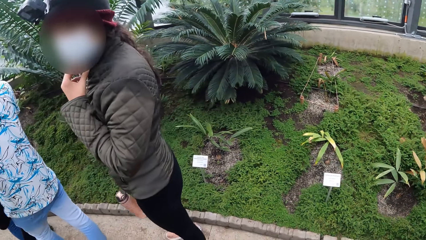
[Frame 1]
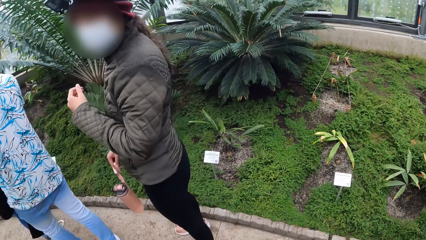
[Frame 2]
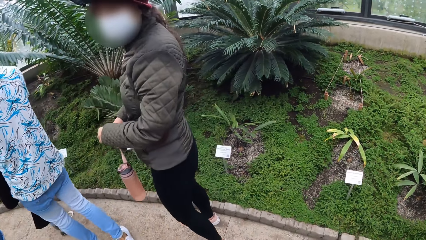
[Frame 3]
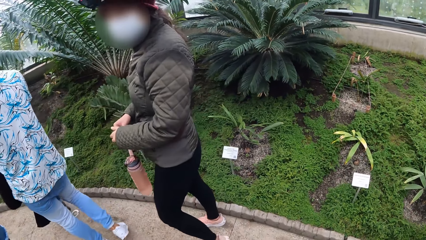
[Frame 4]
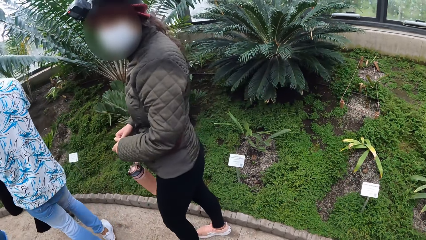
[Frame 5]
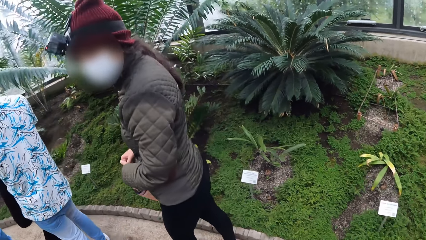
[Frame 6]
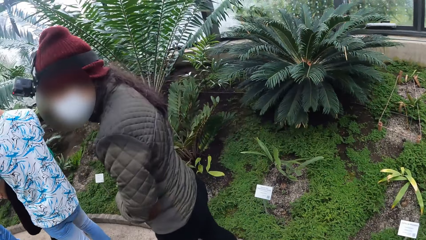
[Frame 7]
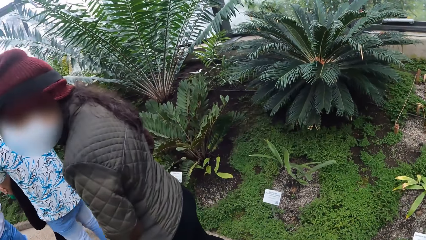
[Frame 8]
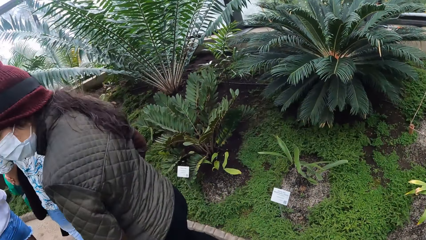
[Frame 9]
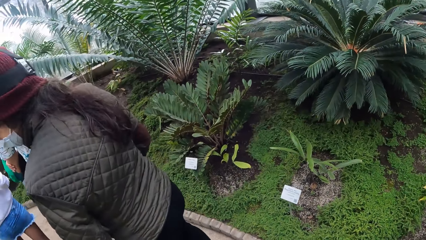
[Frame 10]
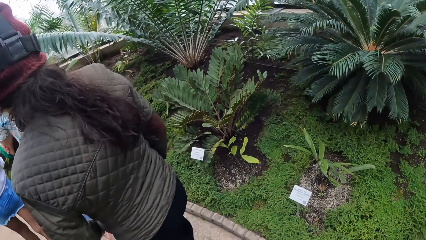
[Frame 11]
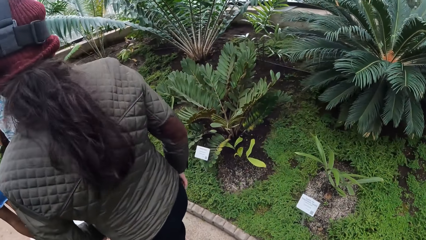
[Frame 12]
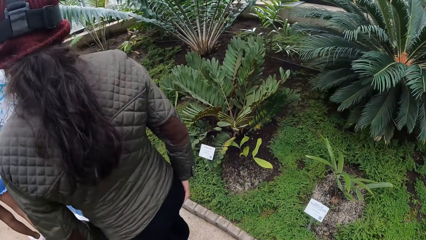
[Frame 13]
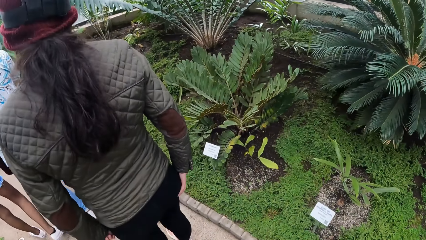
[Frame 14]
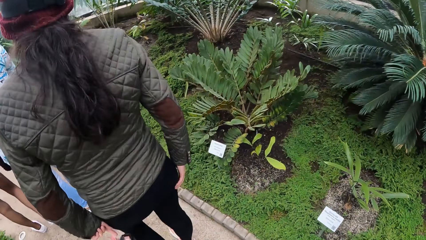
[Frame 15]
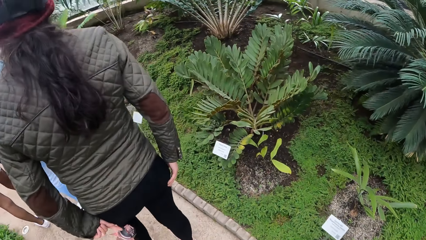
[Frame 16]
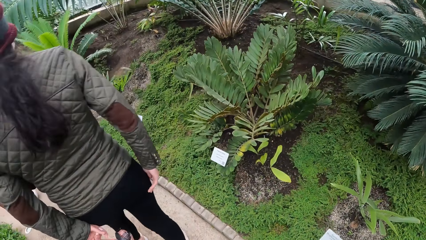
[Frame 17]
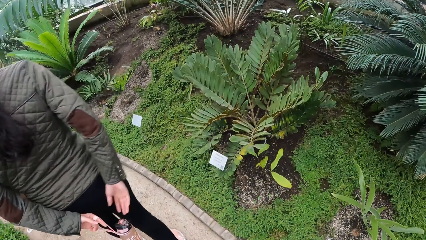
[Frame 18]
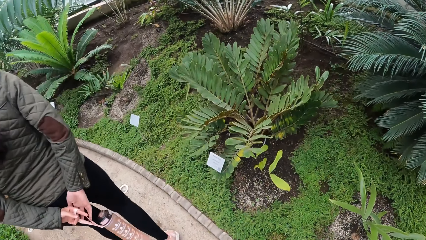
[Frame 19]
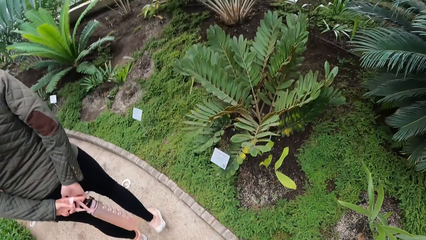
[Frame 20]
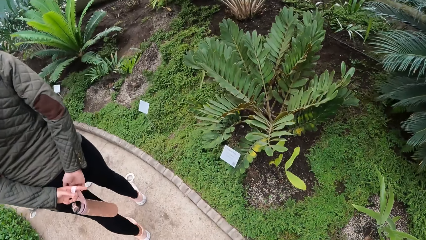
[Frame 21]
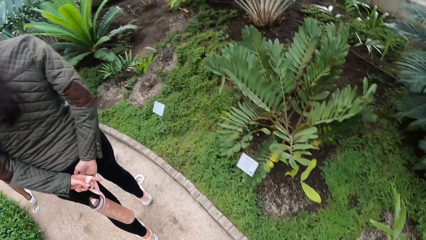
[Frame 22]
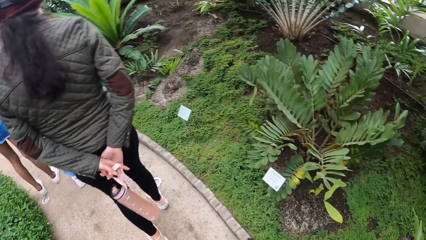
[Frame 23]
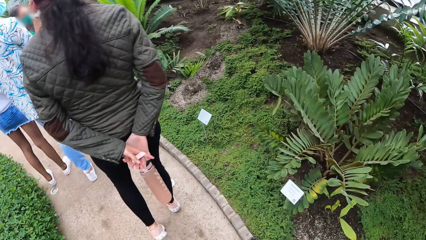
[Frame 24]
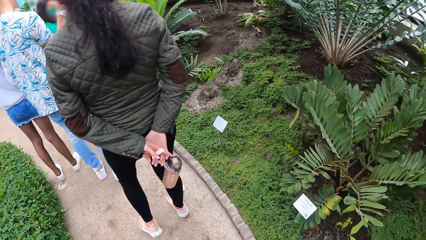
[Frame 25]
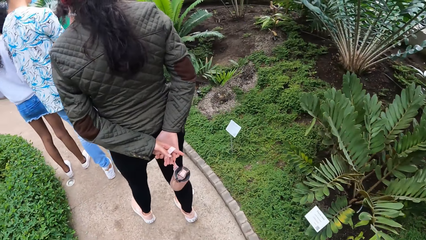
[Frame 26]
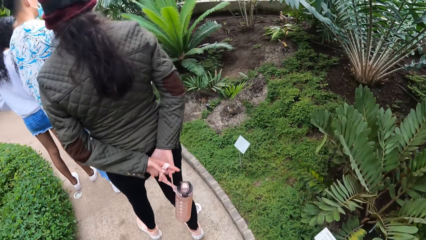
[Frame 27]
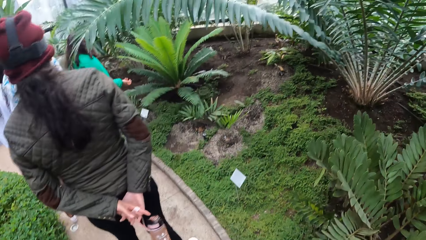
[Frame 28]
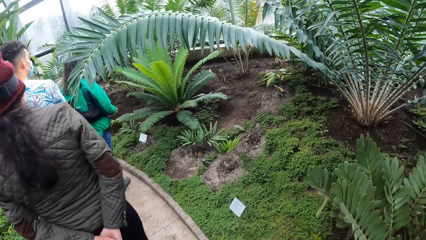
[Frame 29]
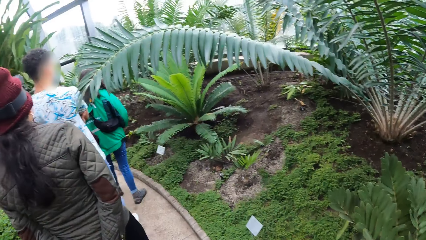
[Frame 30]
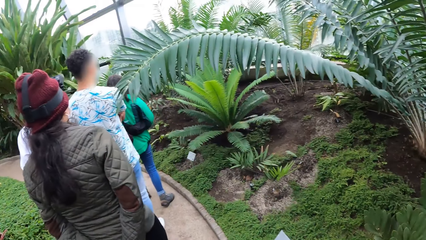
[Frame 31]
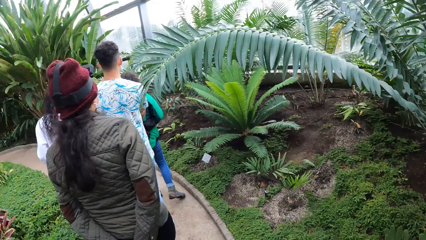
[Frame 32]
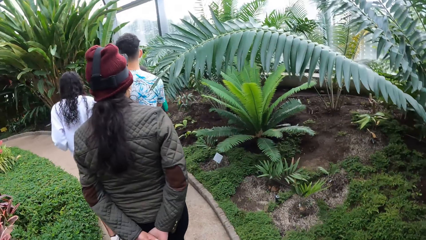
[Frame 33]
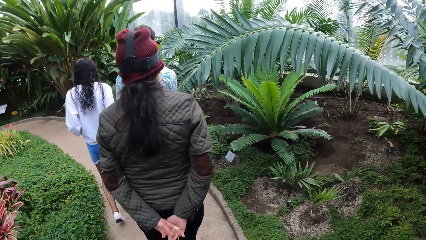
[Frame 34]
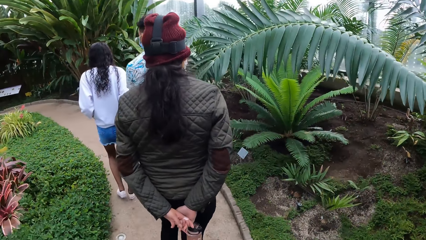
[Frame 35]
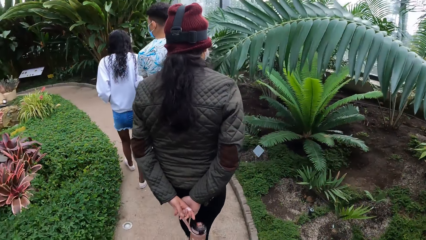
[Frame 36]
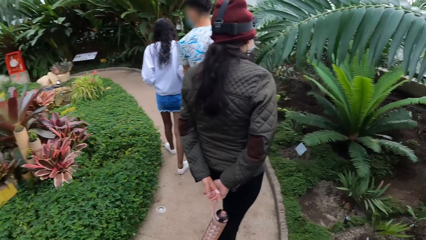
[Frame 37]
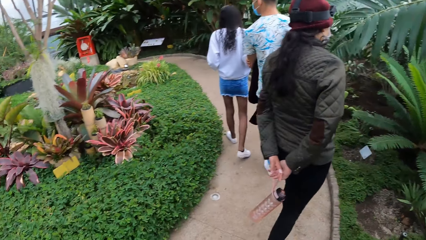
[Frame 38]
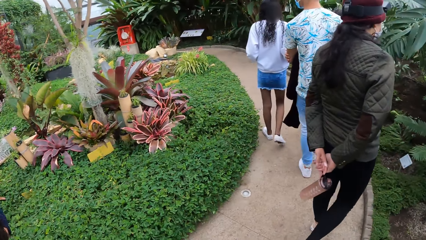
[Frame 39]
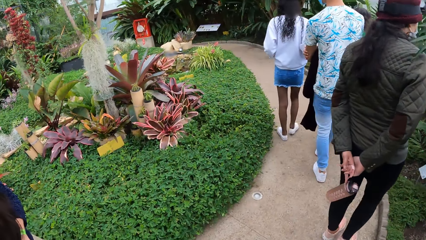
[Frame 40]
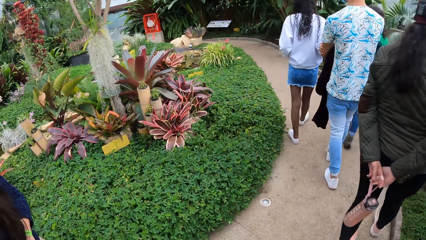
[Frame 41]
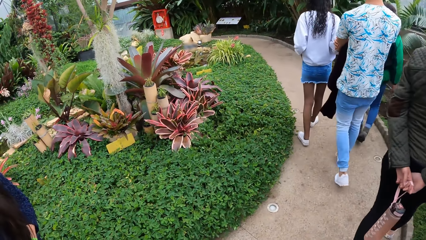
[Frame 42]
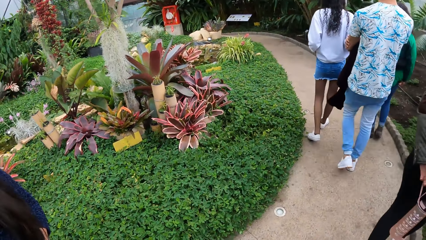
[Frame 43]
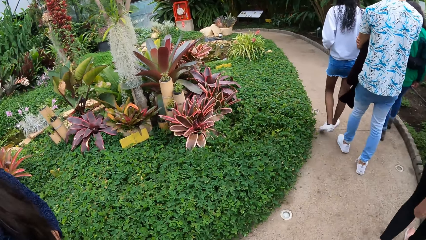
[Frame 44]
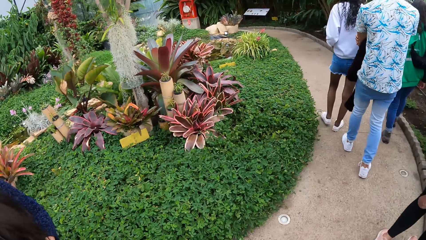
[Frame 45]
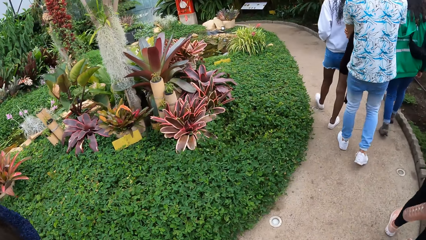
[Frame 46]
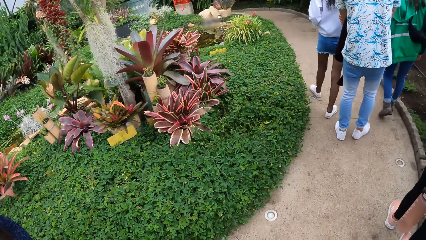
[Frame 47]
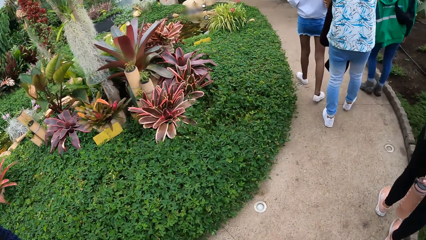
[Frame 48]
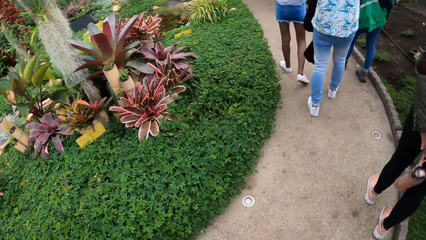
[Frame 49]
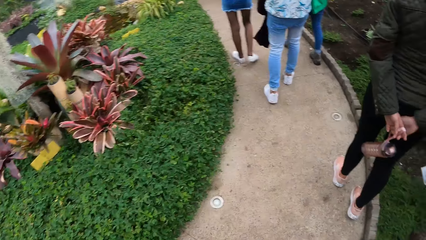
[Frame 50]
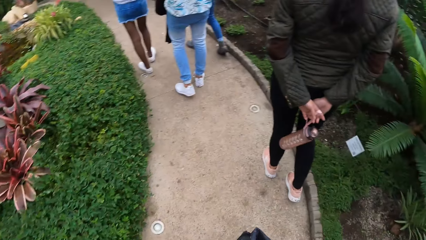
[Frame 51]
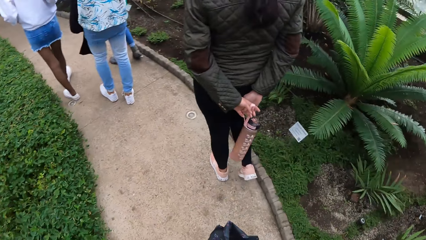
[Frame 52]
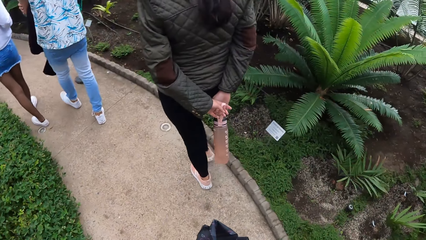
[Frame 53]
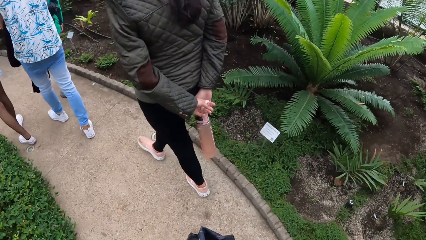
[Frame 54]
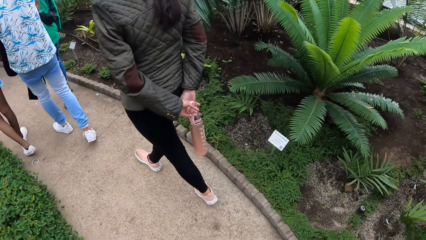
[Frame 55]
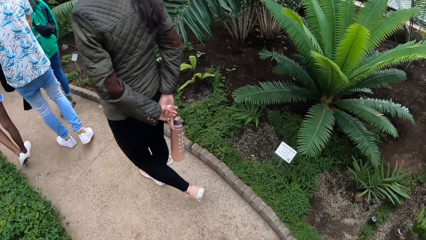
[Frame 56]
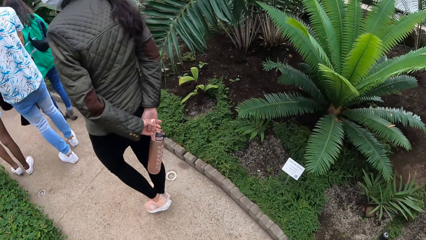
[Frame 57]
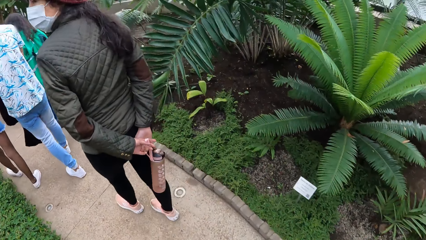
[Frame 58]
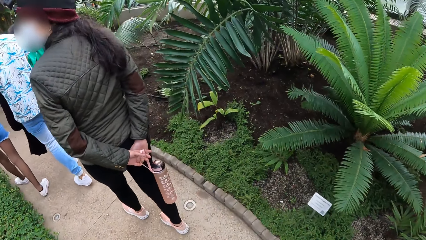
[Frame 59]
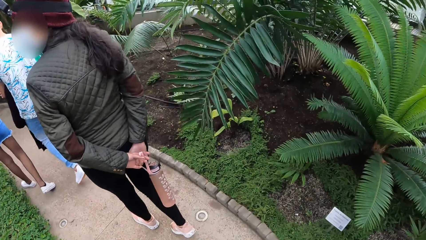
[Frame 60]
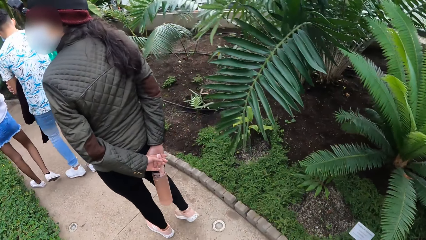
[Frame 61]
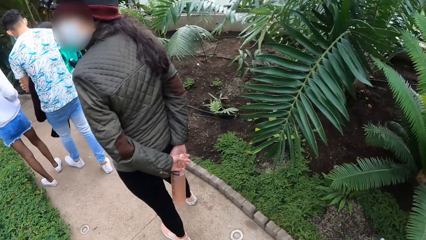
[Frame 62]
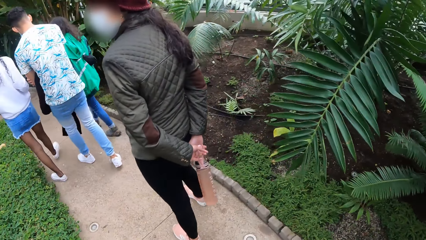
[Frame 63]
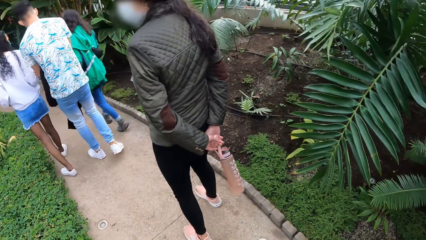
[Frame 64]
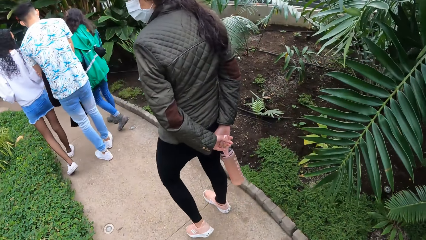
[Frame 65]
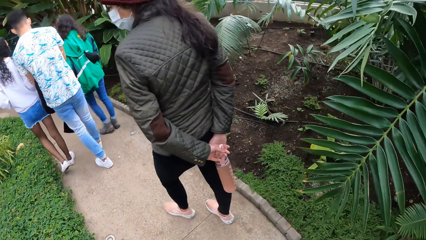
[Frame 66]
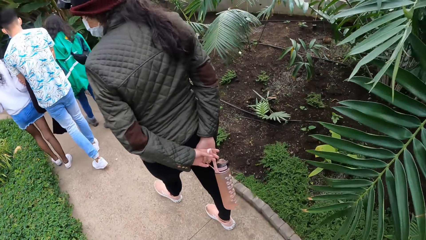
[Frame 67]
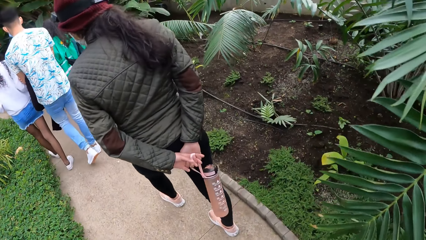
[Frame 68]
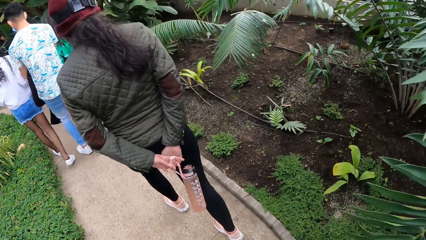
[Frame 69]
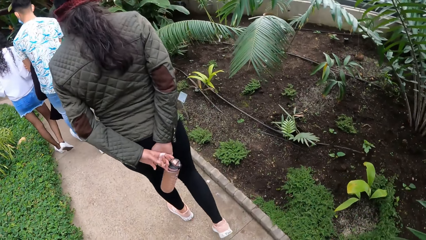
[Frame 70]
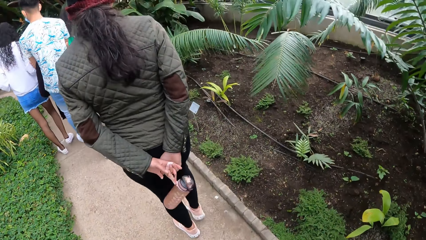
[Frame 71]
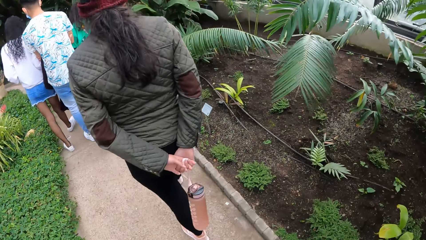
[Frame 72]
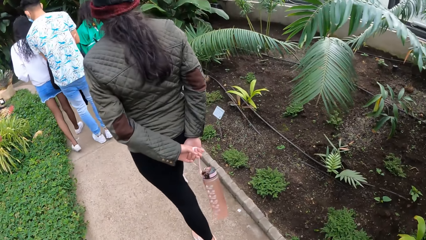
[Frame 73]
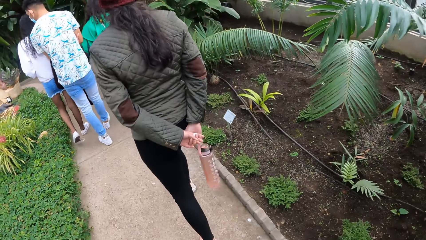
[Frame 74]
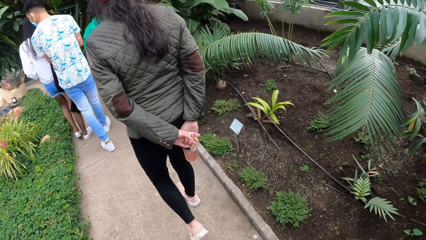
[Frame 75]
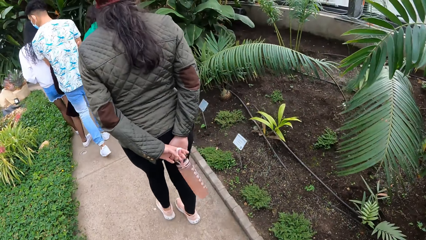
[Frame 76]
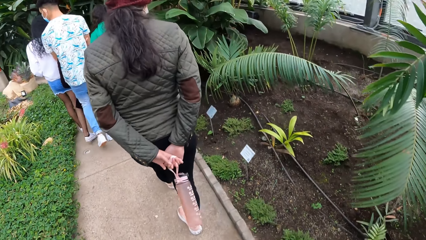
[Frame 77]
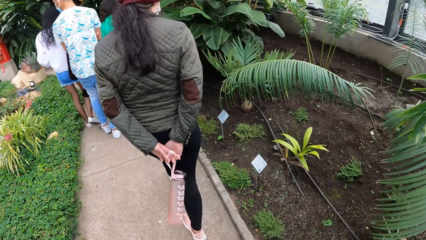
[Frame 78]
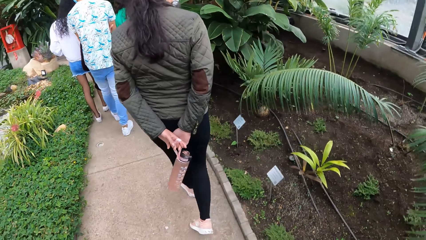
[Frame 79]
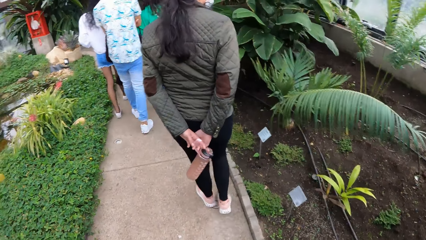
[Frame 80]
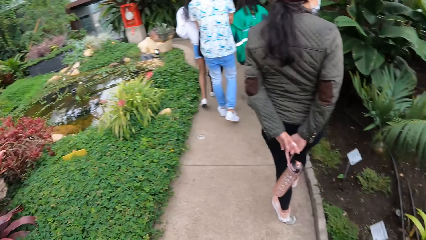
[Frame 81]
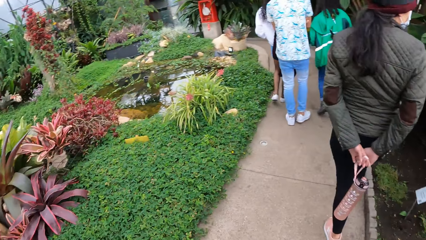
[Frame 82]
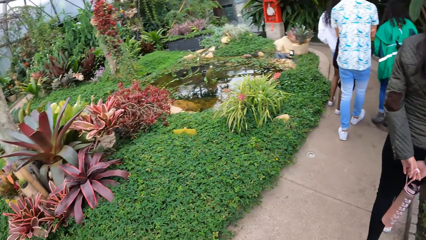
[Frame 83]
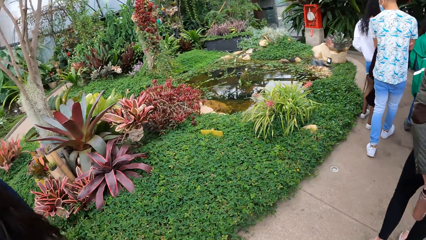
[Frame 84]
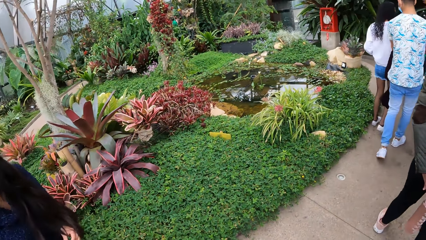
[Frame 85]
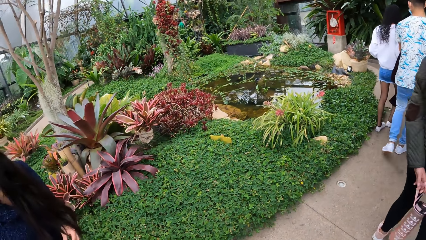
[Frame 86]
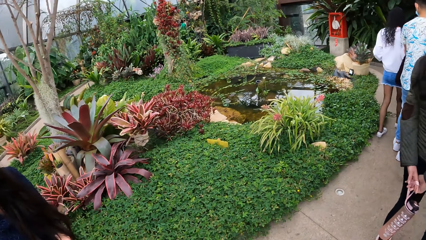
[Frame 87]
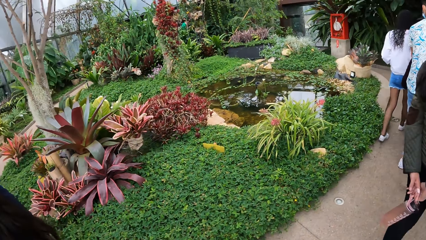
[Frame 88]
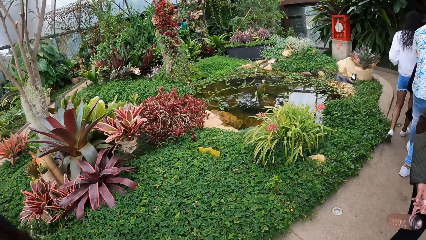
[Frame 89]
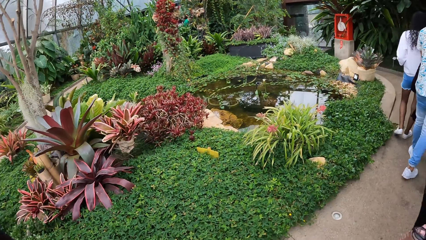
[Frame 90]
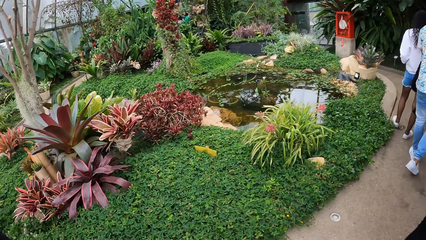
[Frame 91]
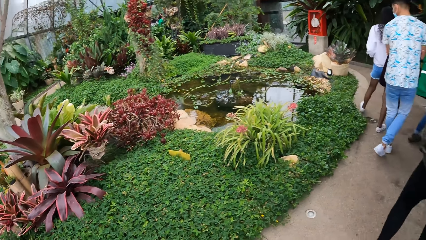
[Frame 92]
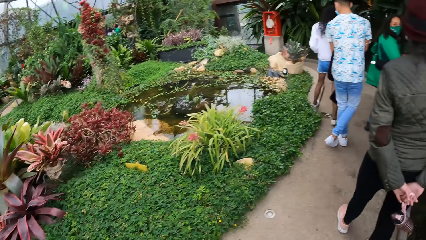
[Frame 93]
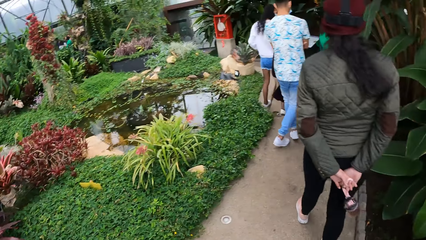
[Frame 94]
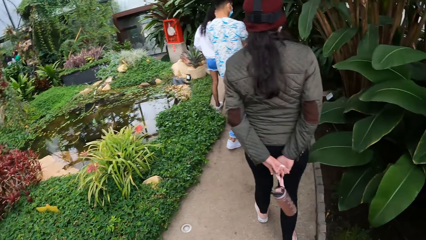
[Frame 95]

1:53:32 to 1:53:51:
The camera wearer walks around. They look around. They walk around. They look around.
